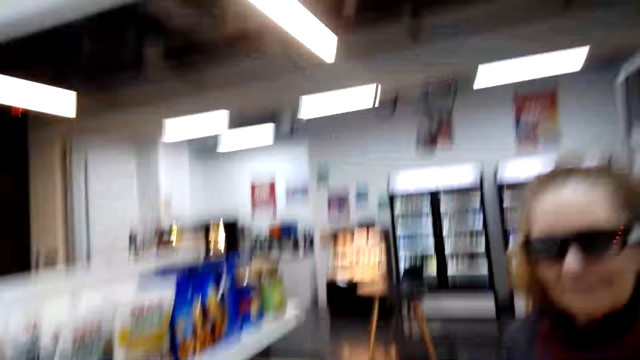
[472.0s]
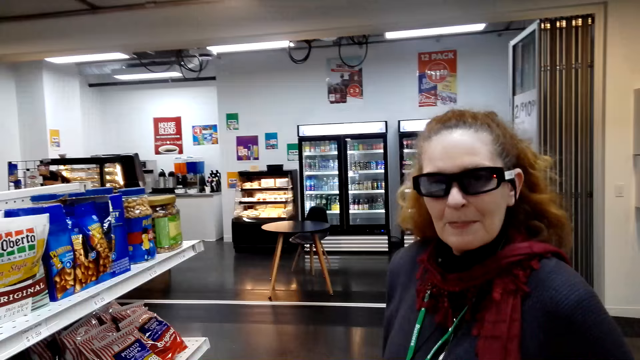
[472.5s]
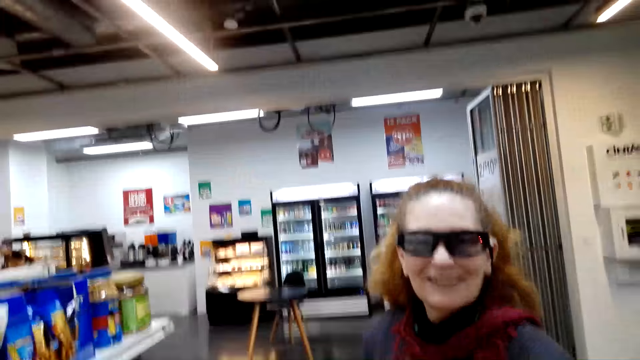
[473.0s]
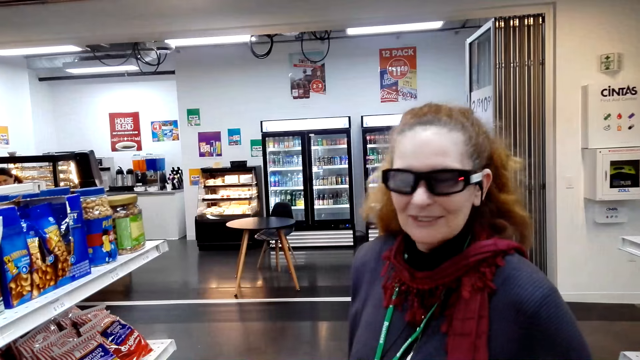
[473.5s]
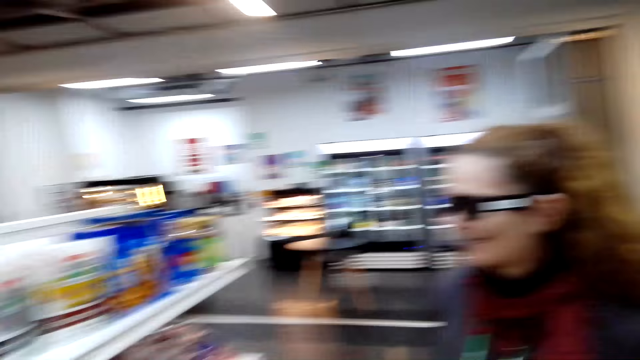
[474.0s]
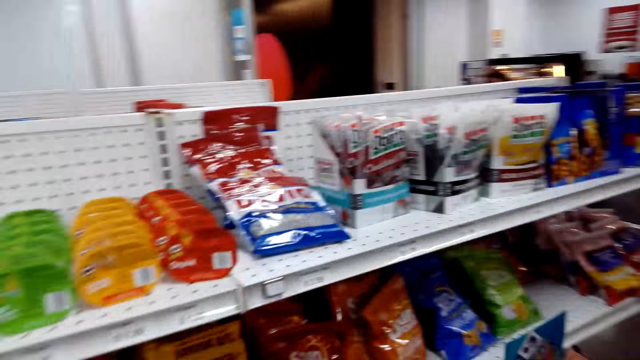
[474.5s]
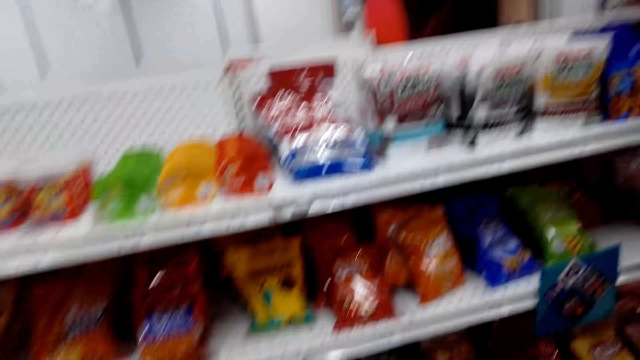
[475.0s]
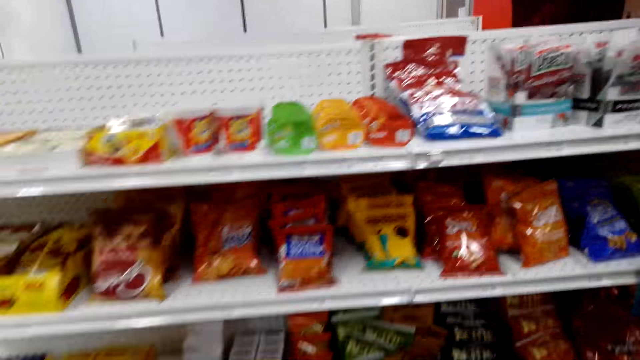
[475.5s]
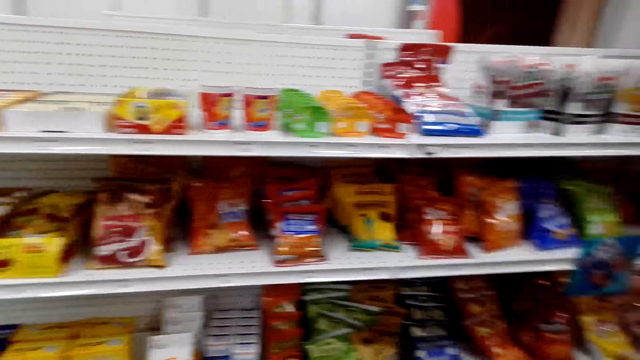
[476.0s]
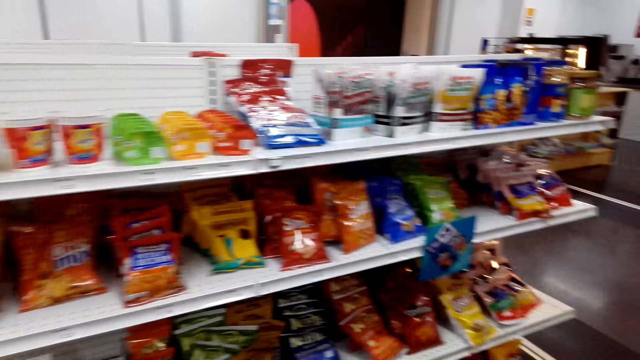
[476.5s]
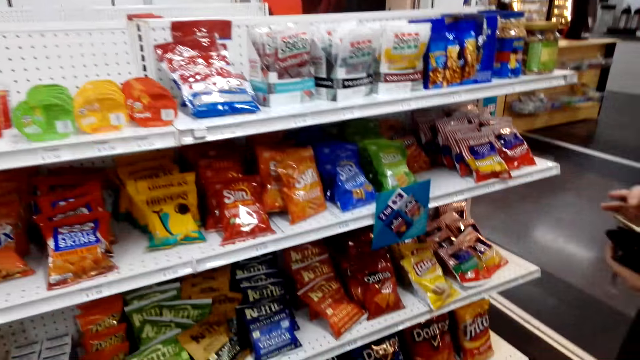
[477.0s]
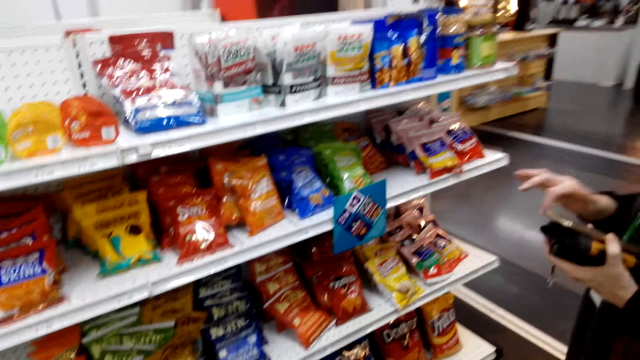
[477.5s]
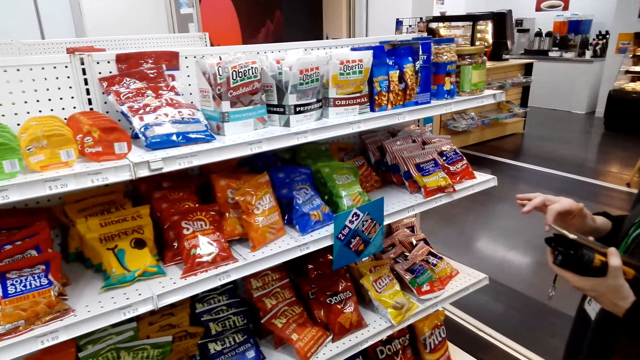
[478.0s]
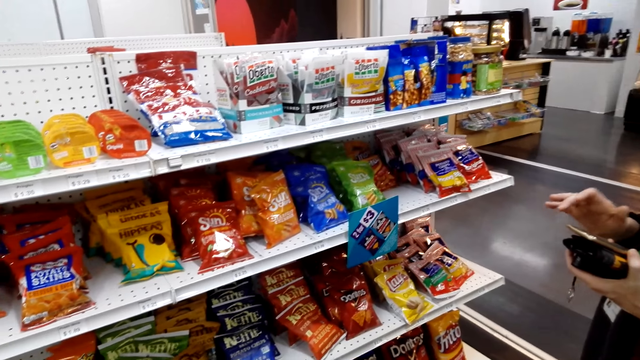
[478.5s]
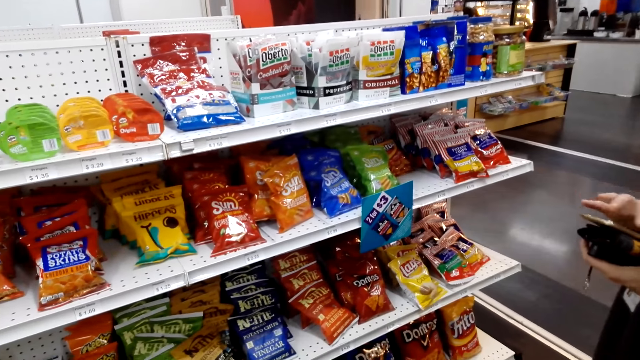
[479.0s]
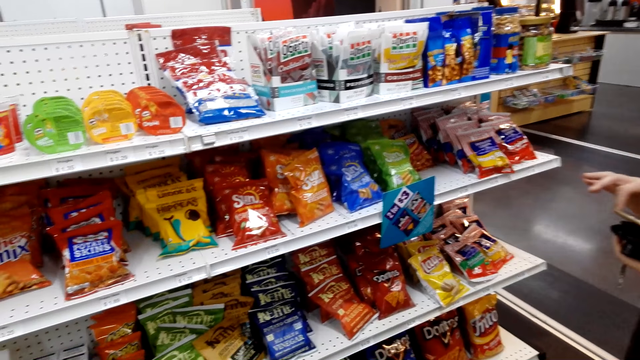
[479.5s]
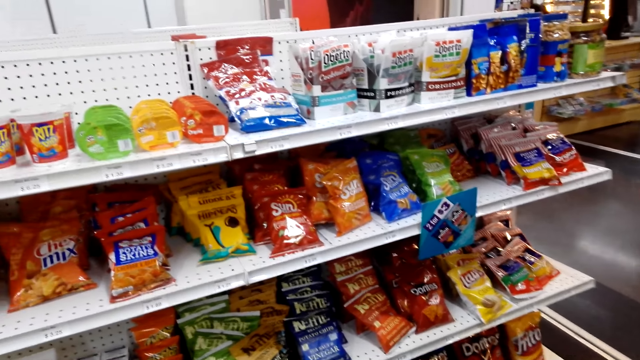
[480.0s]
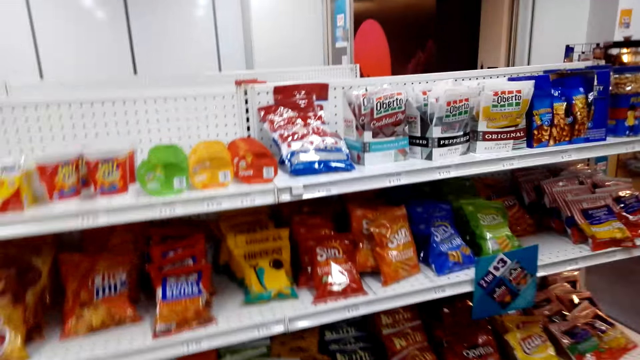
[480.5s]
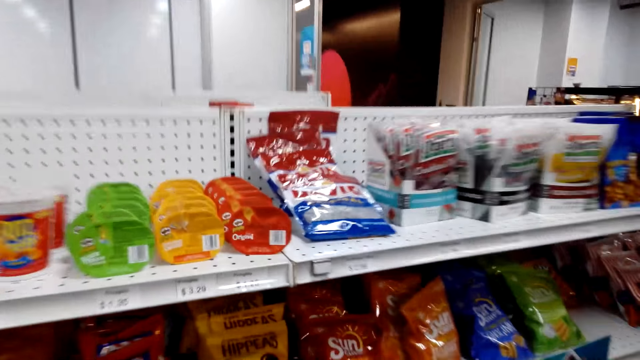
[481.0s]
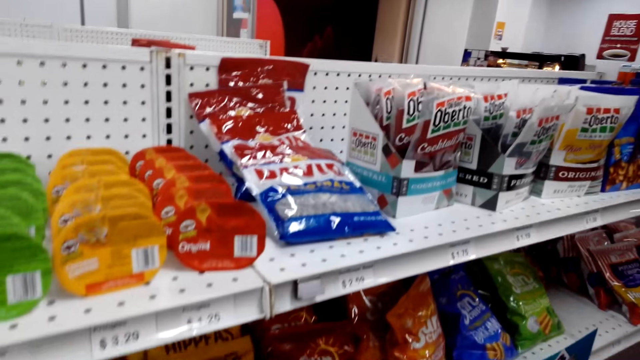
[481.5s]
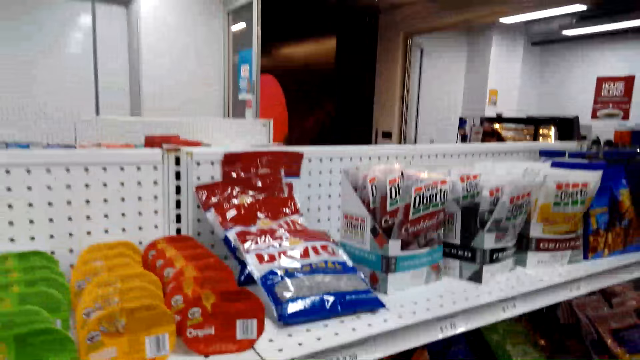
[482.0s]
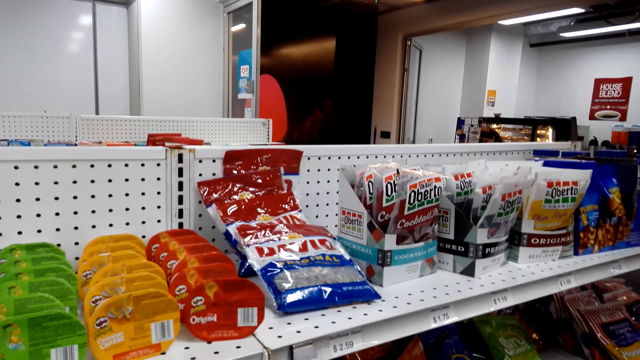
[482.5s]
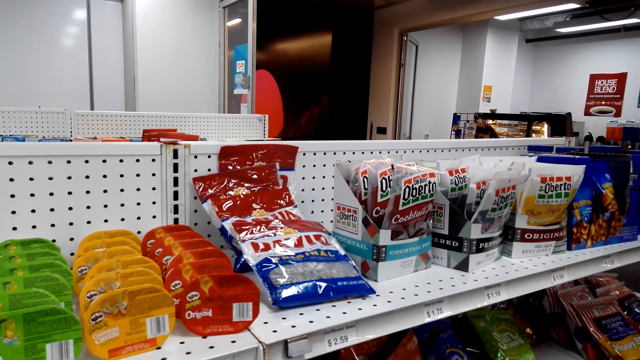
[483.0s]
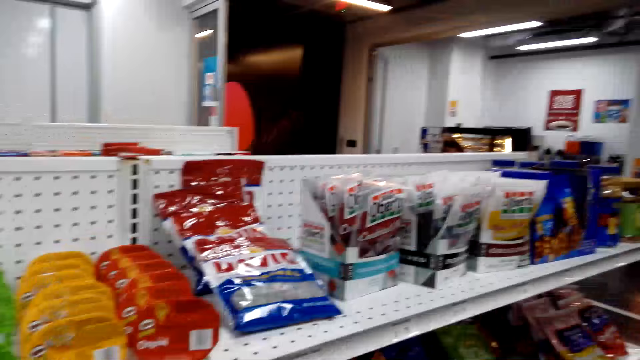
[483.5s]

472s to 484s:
The camera wearer moves the camera around.

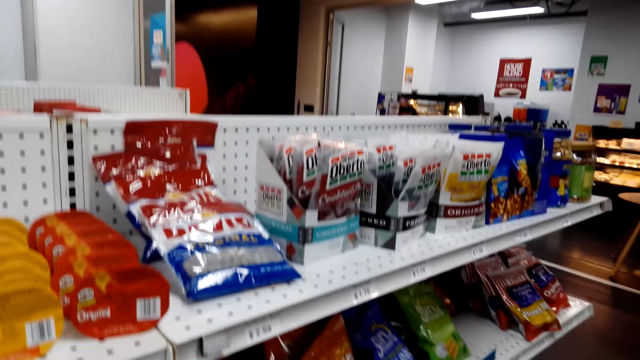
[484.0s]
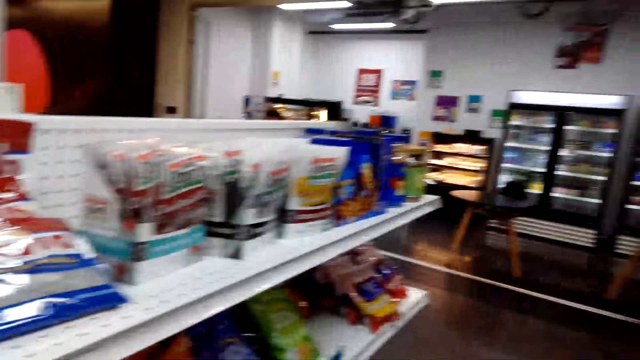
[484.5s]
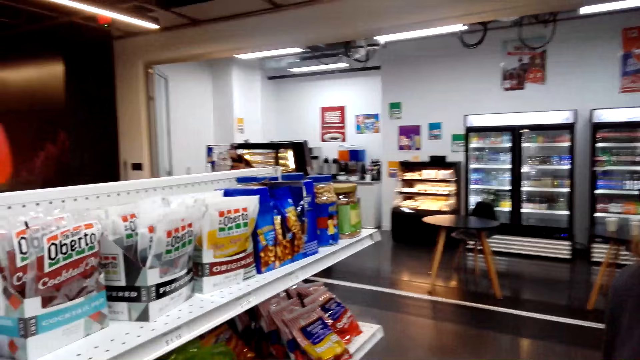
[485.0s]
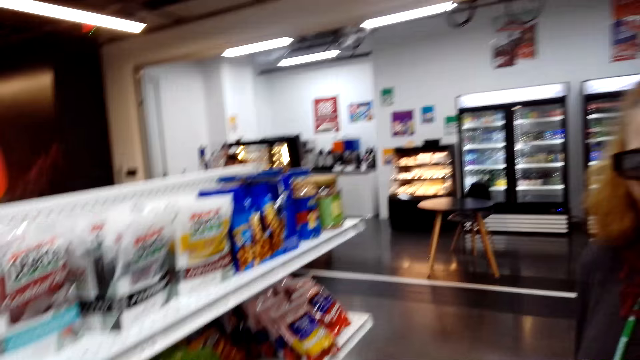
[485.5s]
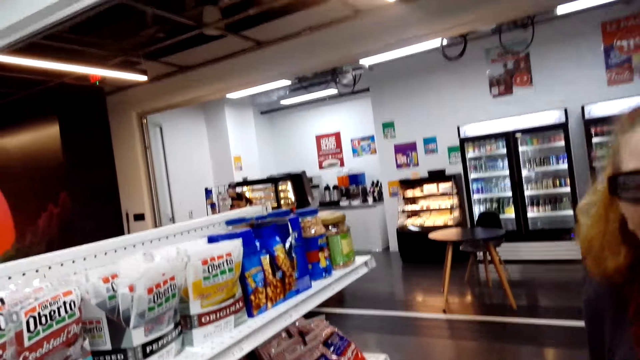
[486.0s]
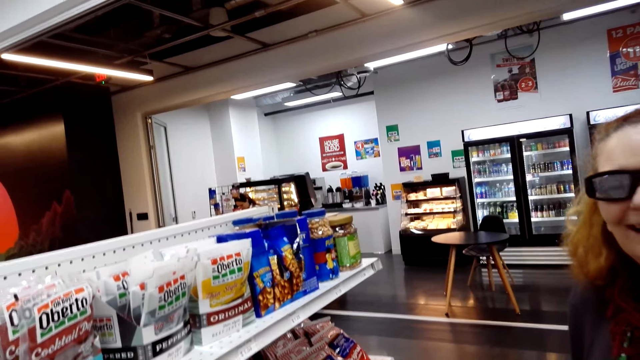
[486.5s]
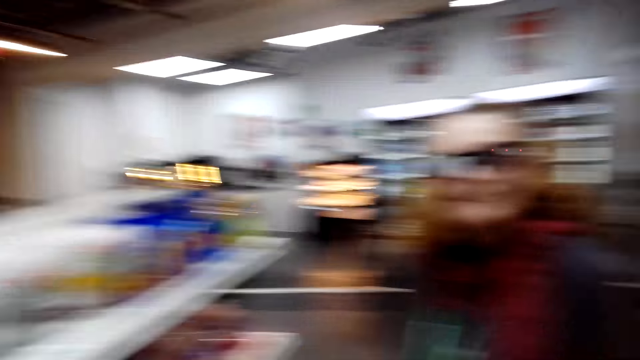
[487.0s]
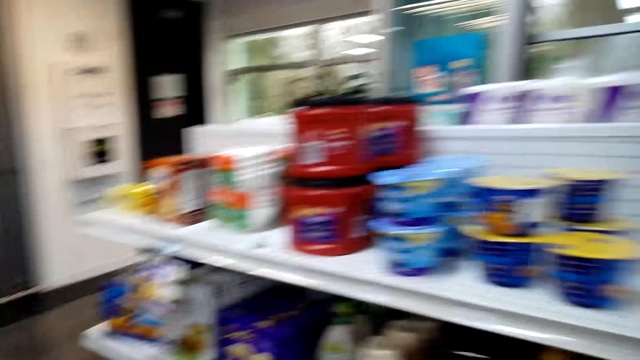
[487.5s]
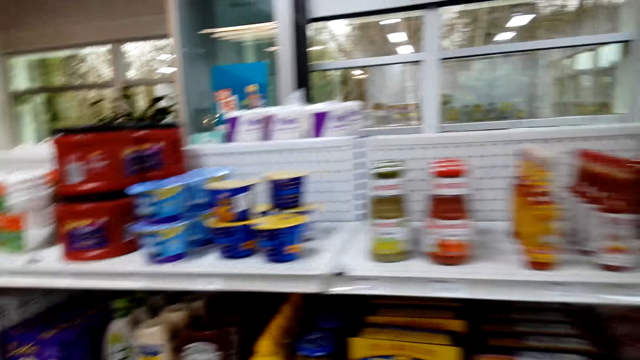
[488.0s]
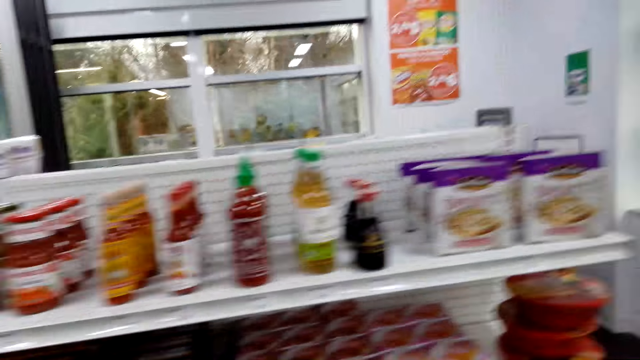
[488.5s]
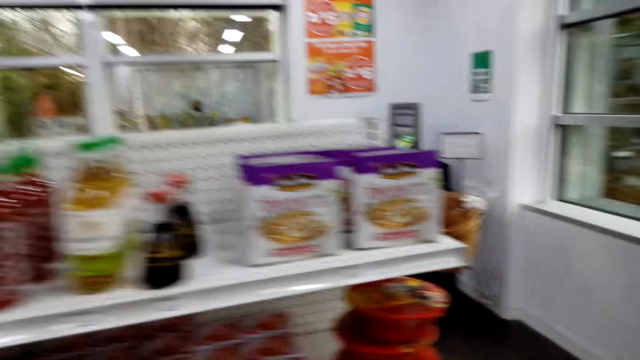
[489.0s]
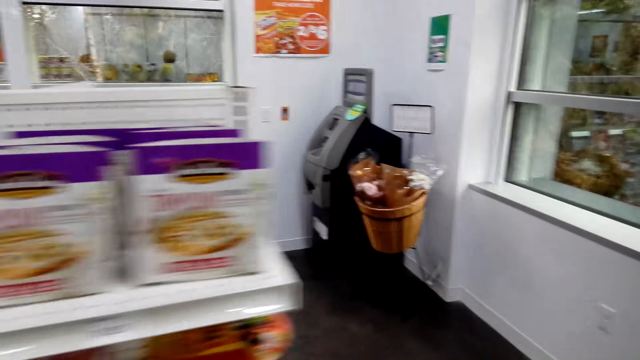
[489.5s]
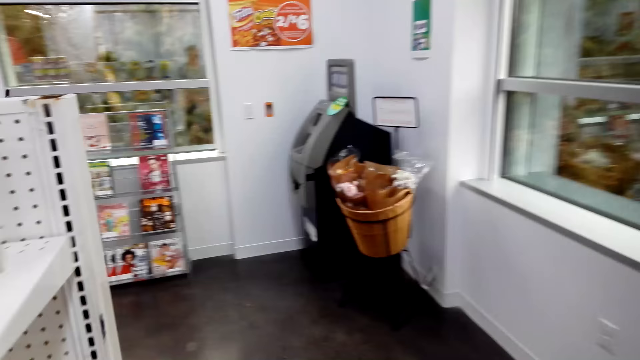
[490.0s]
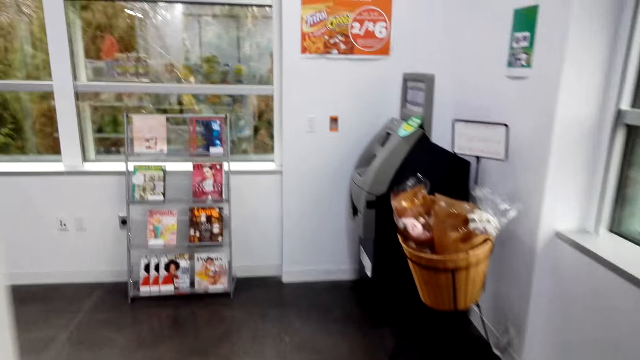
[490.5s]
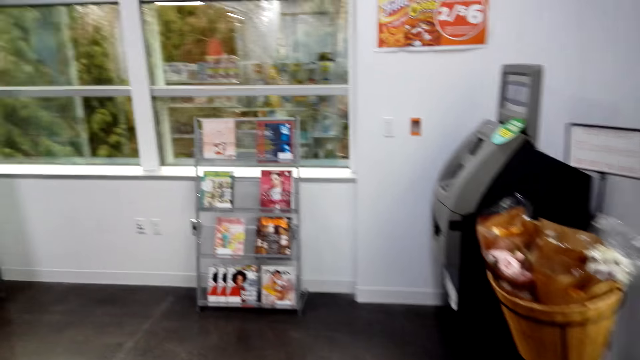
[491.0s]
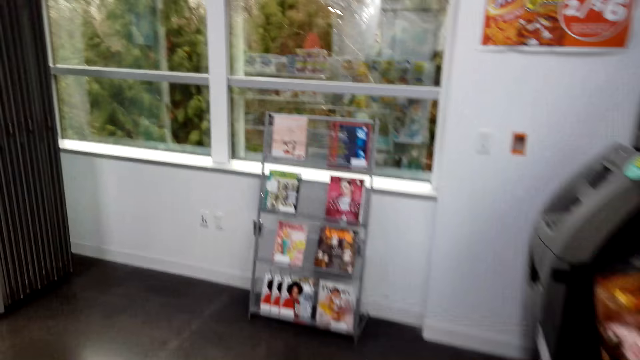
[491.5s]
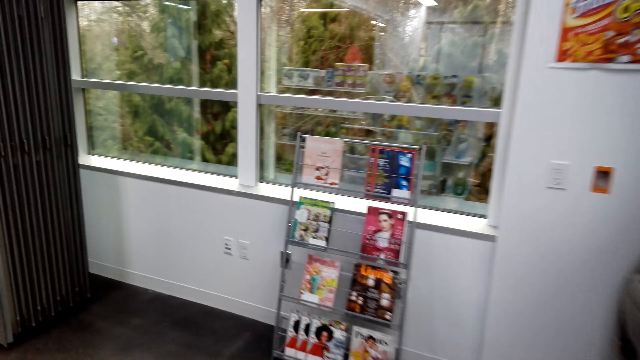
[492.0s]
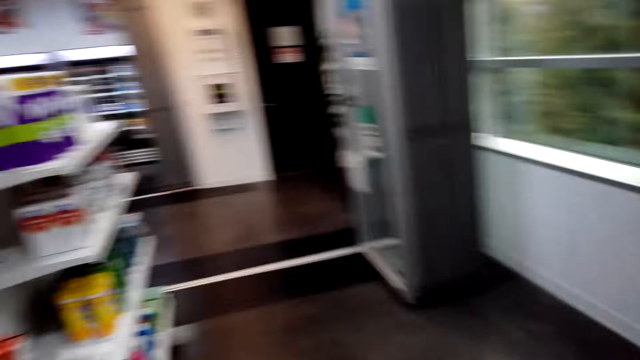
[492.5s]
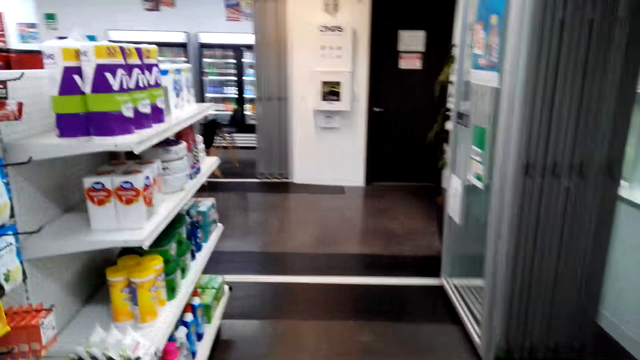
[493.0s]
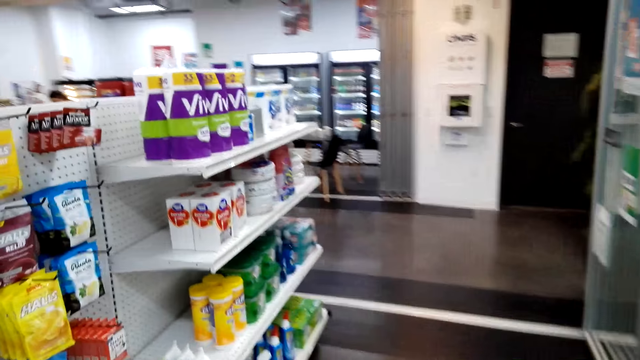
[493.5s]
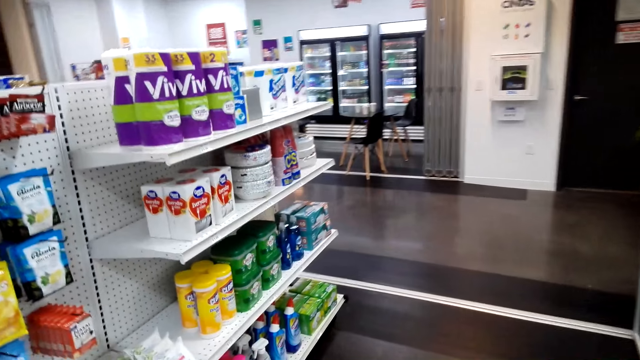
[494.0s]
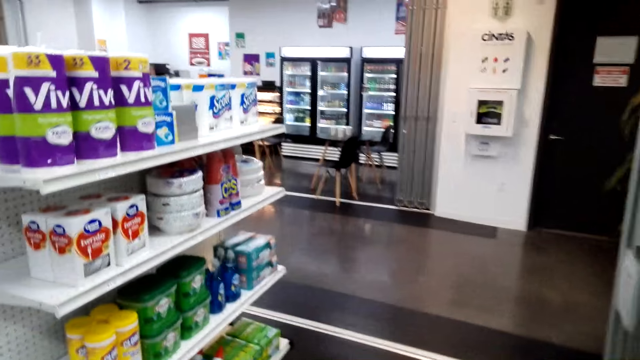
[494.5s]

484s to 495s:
The camera wearer converses with a woman. They move the camera around.
